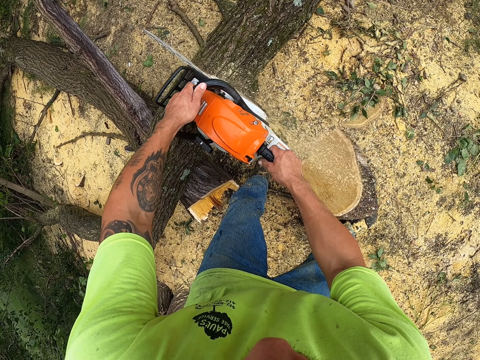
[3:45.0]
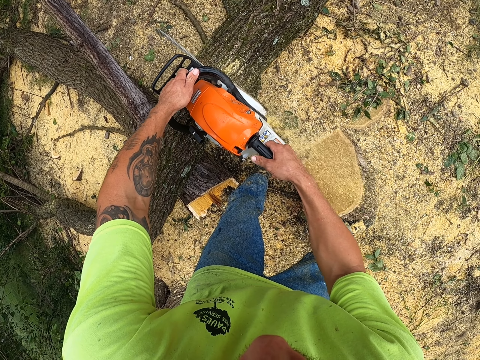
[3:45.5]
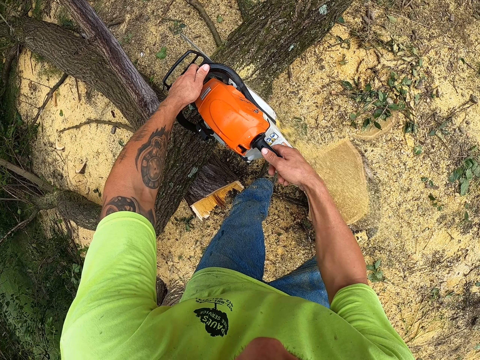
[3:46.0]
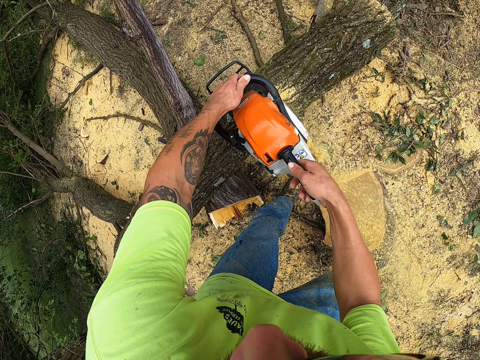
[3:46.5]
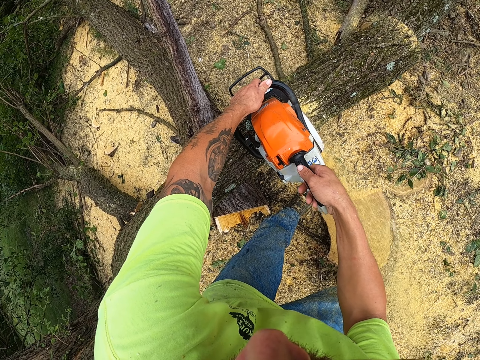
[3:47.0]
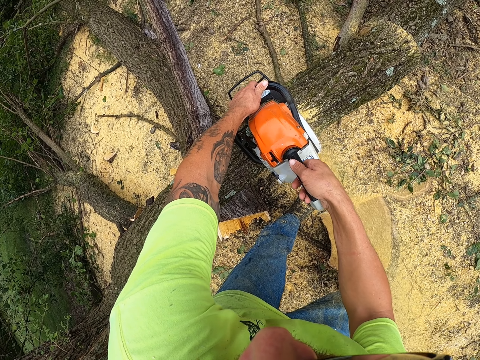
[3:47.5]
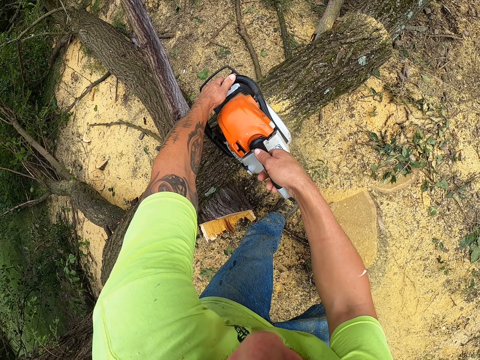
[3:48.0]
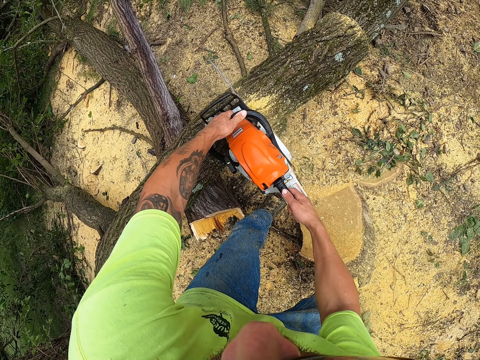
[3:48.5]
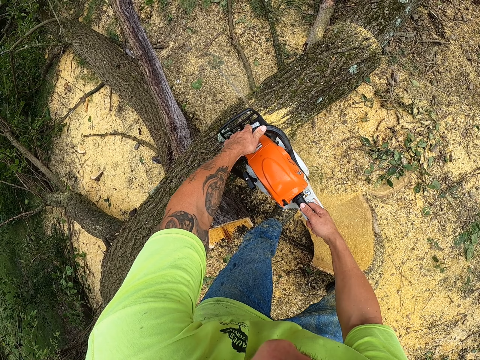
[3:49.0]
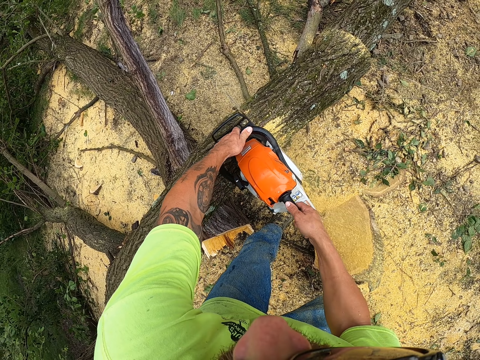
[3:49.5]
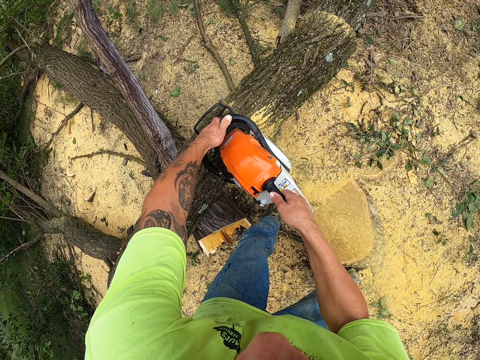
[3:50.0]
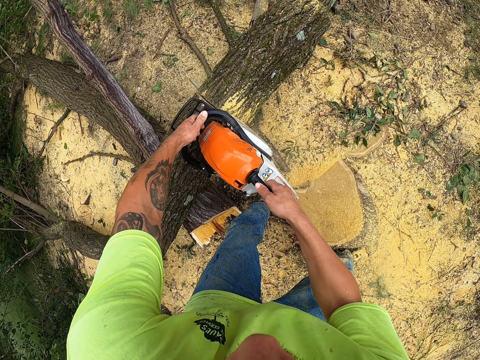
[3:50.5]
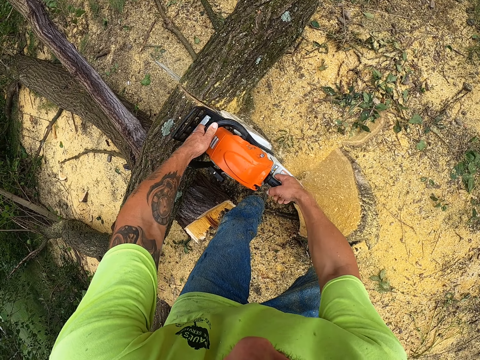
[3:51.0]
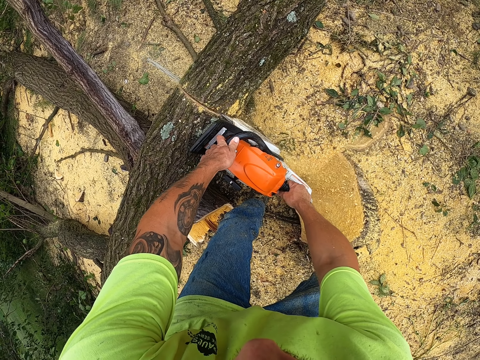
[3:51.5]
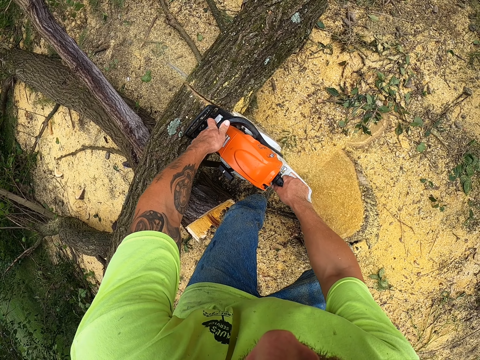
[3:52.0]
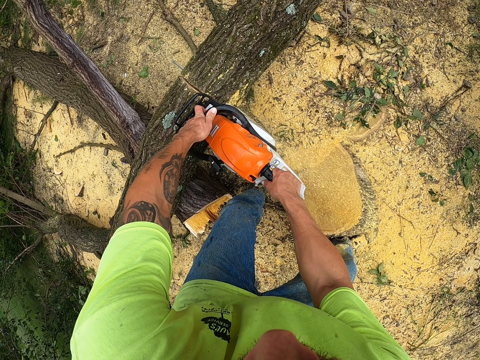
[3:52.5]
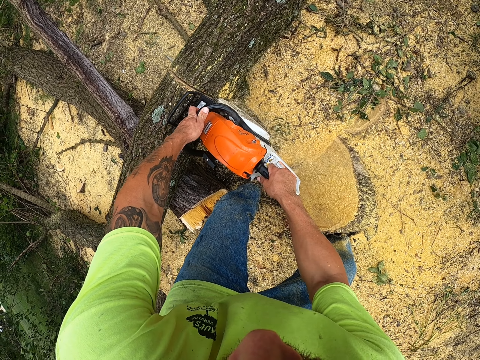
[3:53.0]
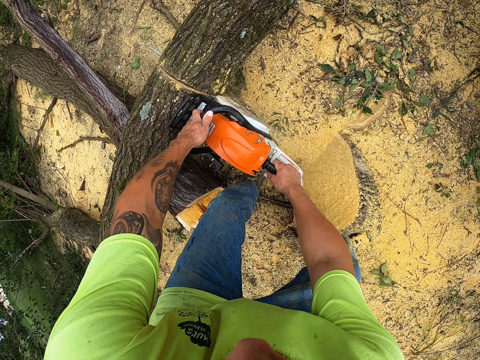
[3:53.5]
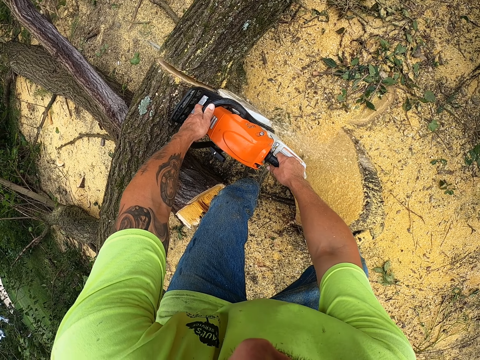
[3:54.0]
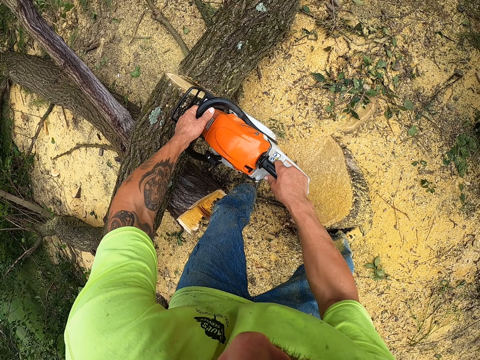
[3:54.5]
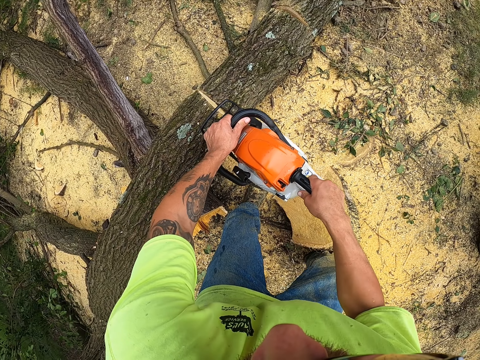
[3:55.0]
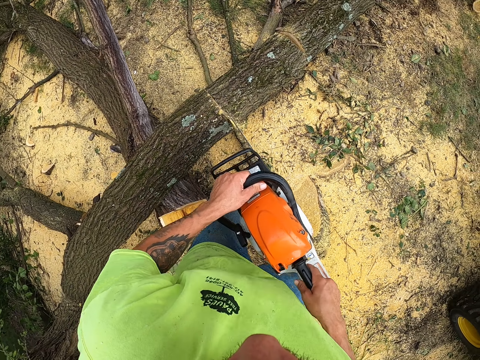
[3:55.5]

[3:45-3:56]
The camera wearer cuts a branch with a saw.

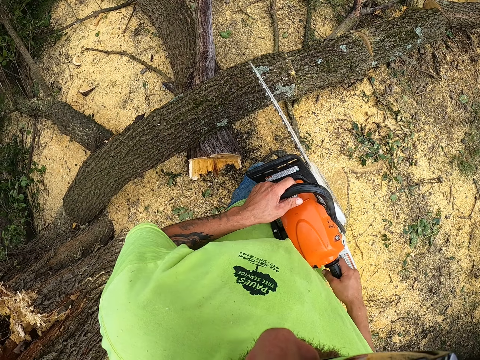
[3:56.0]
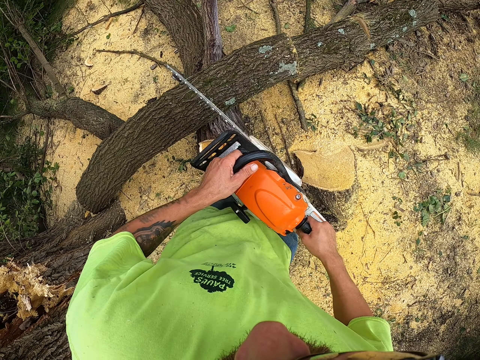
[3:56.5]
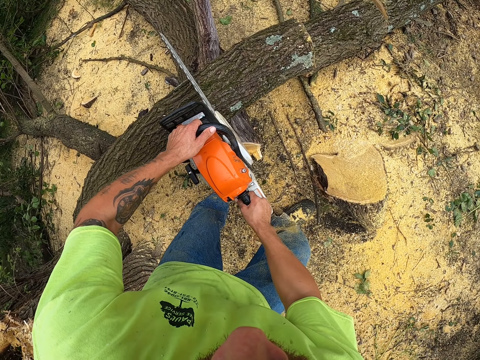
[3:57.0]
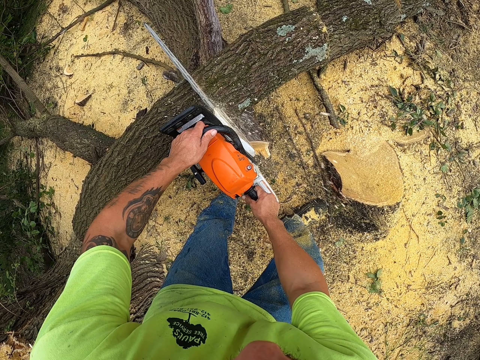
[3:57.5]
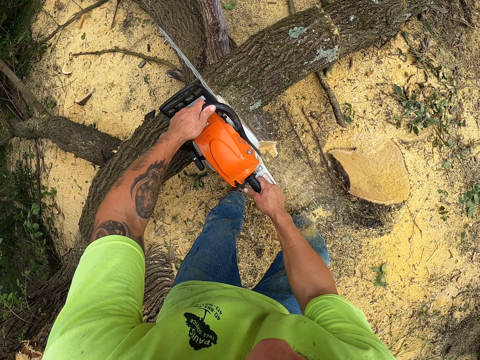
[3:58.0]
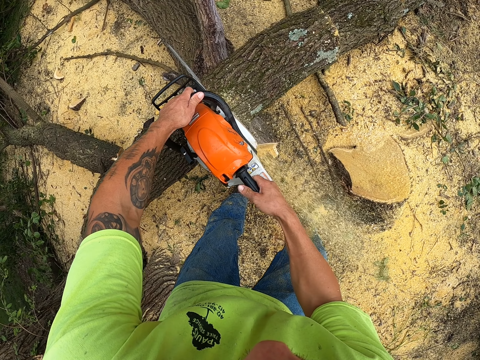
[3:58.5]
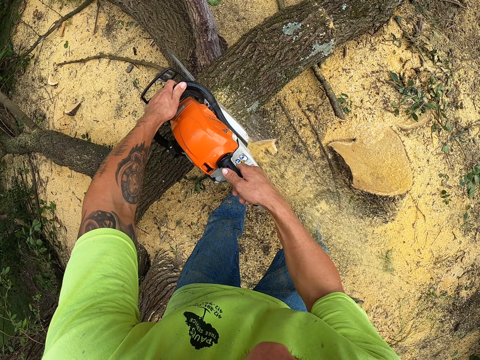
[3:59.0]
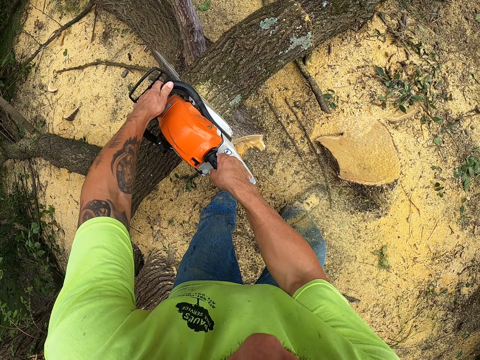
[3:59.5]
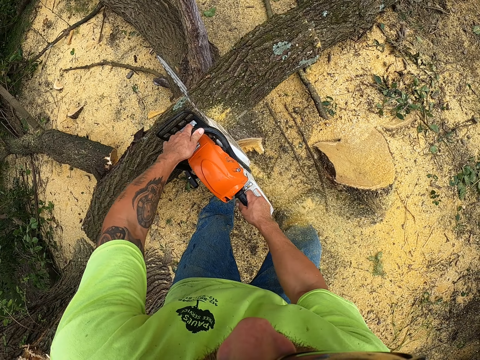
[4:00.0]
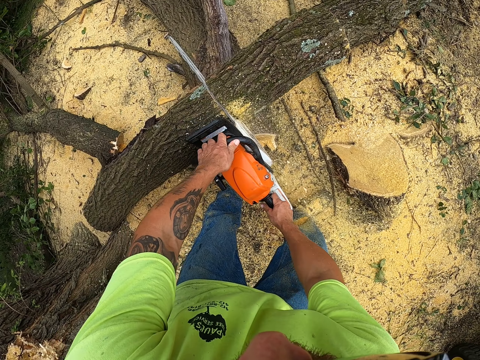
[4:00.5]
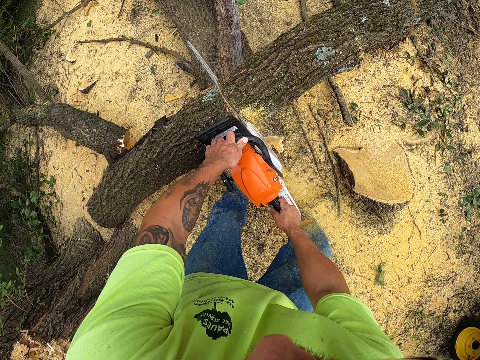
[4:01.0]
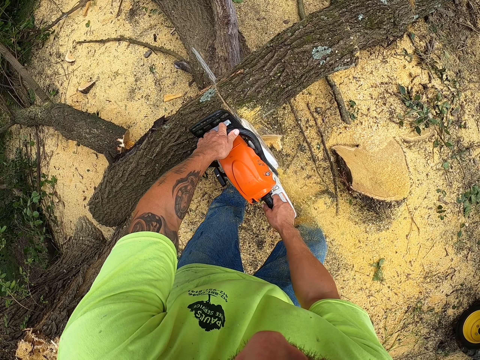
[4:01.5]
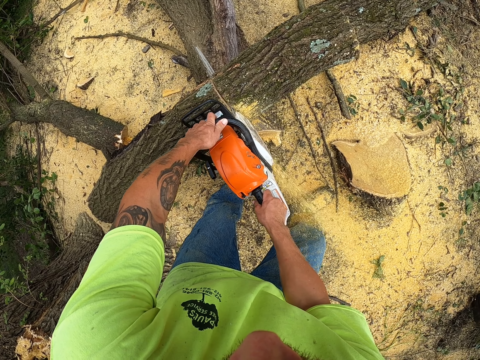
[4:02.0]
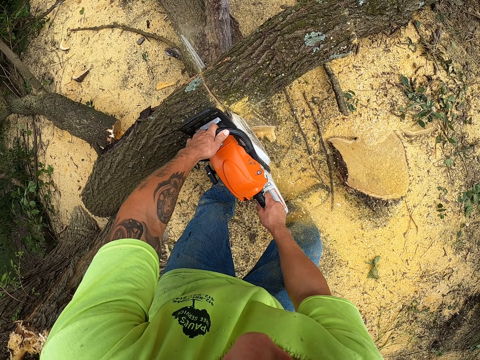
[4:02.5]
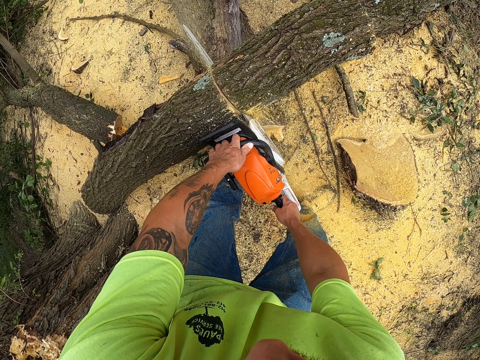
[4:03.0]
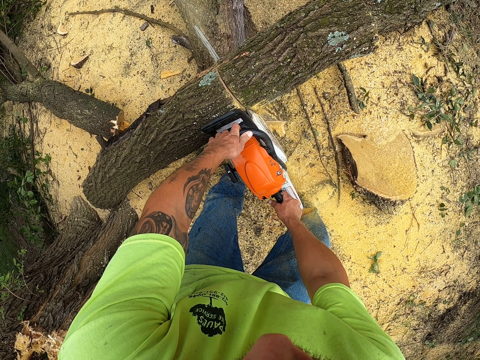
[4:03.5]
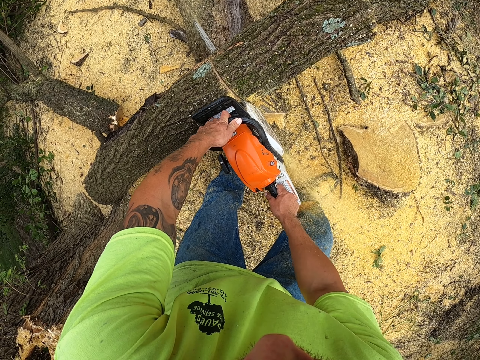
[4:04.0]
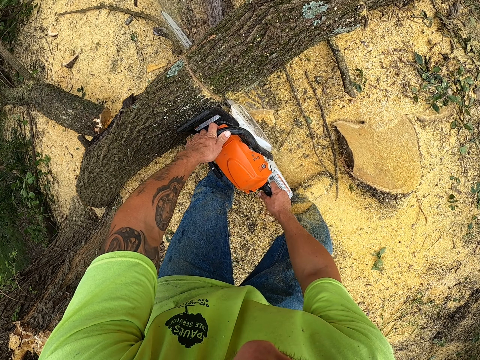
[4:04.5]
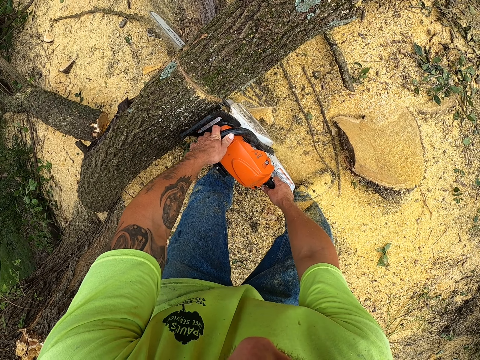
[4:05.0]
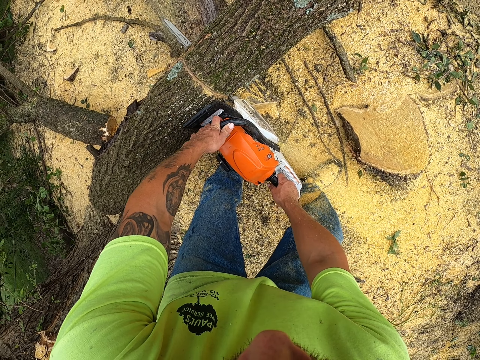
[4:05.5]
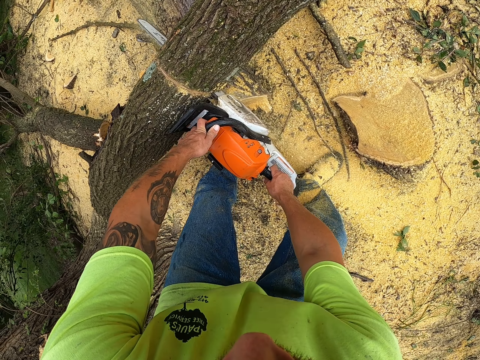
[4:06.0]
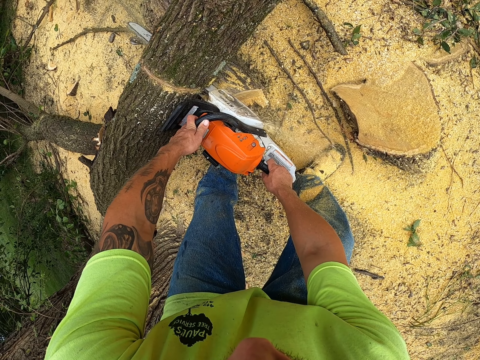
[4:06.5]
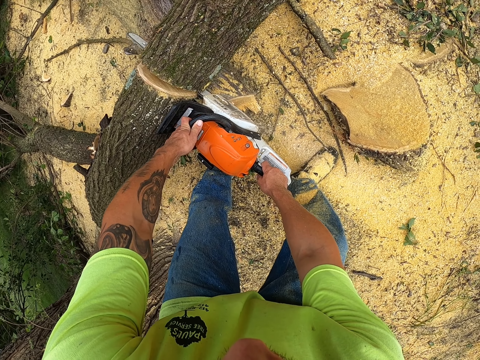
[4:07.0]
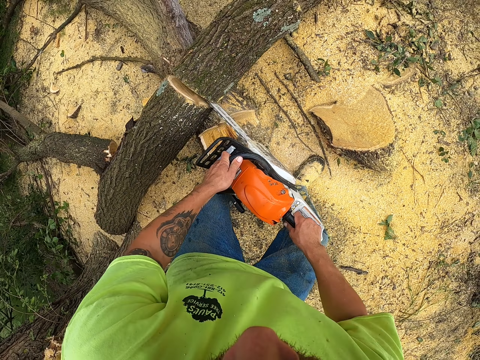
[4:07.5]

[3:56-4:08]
The camera wearer cuts a branch with a saw.

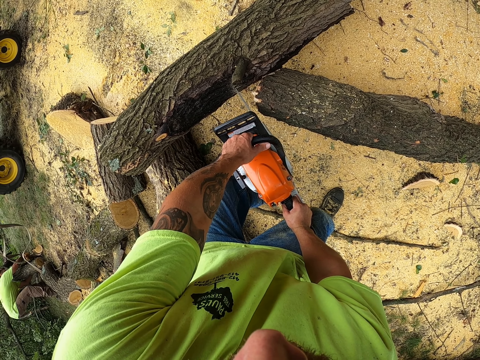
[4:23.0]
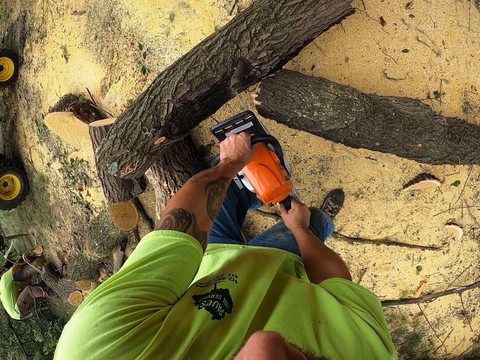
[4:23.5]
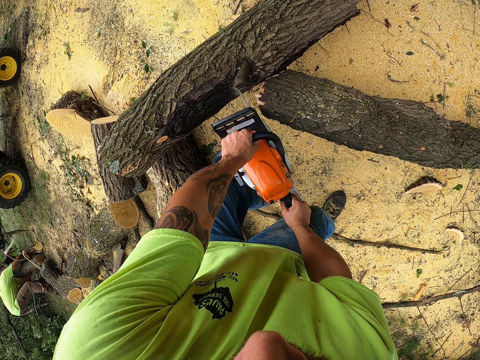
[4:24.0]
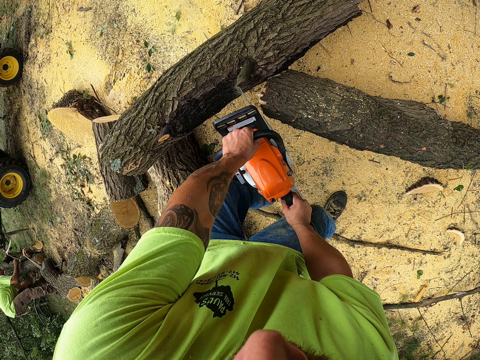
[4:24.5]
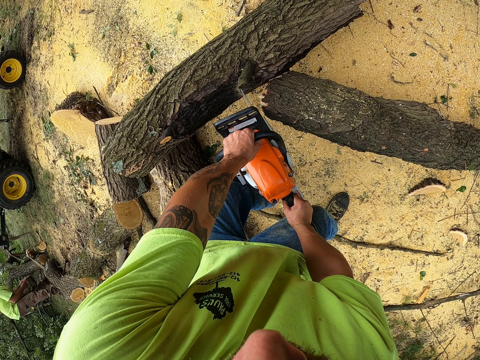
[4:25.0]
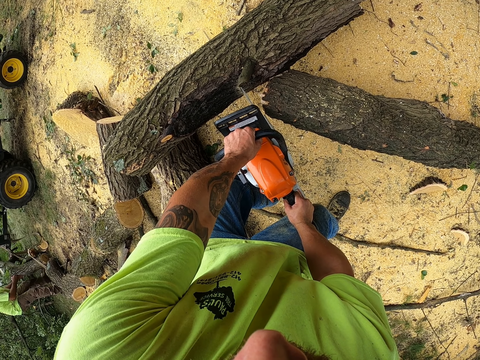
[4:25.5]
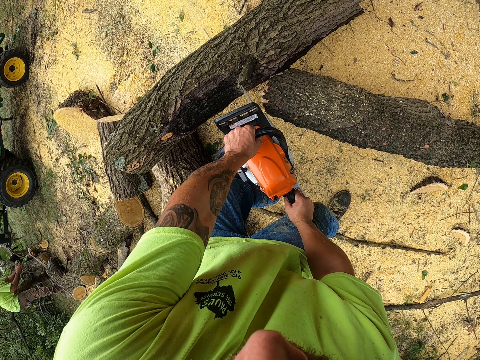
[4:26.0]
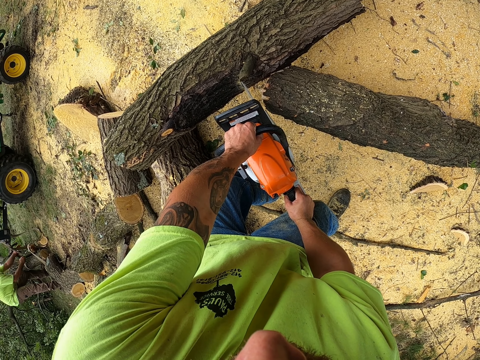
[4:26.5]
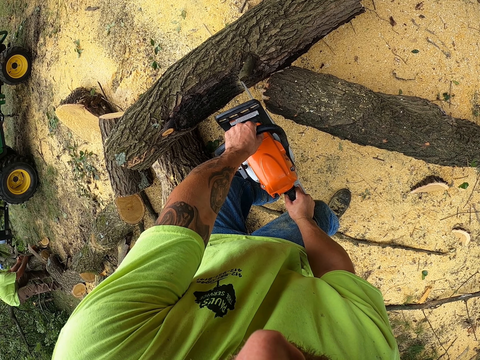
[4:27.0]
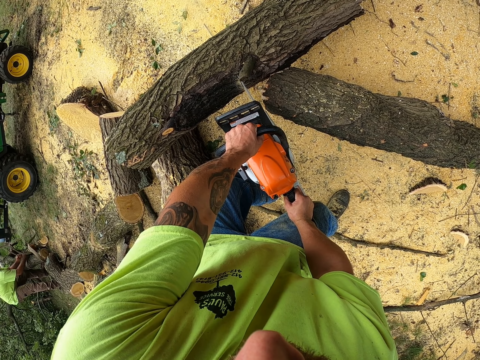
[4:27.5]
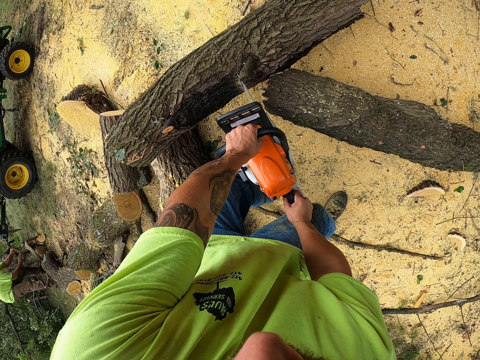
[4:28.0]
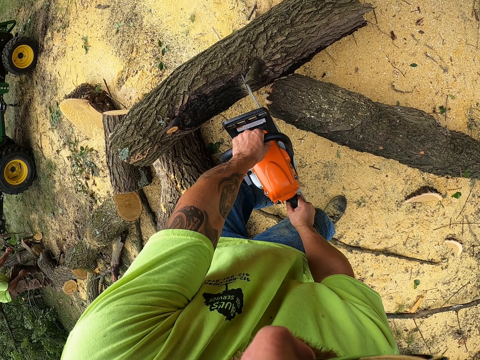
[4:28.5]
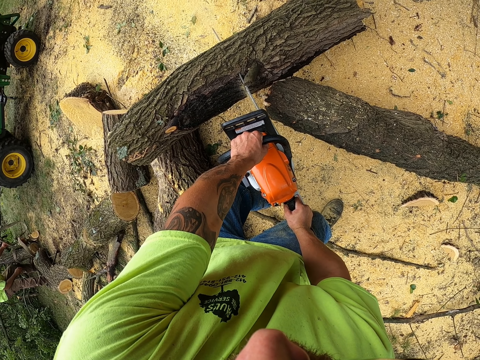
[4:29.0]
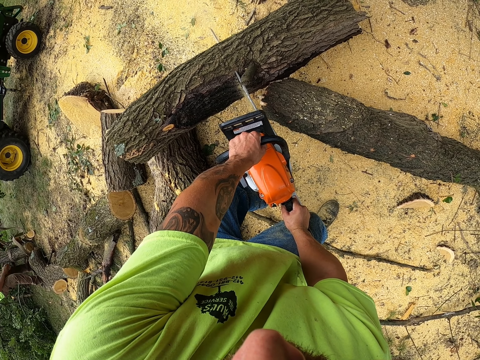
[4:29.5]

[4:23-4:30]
The camera wearer cuts a branch with a saw.
